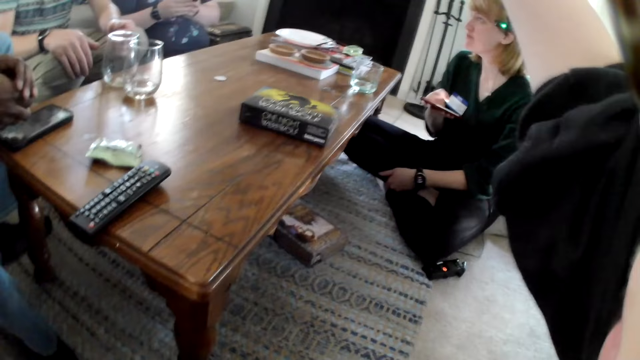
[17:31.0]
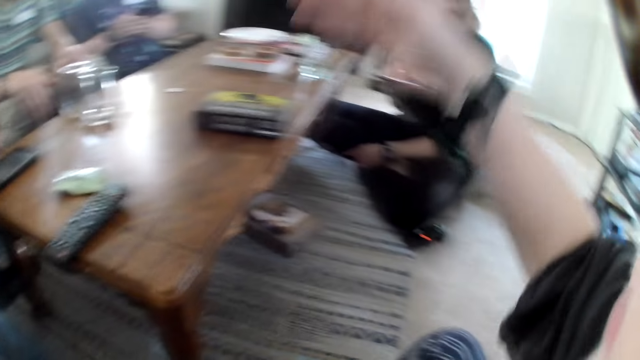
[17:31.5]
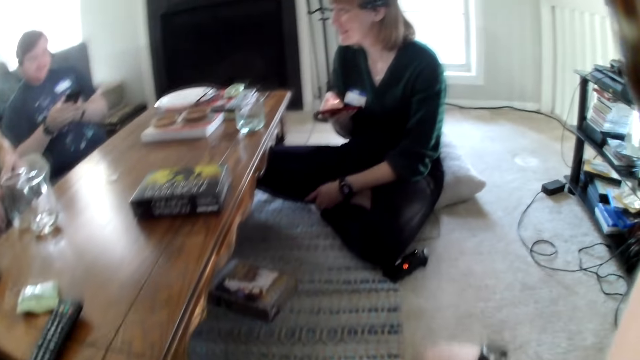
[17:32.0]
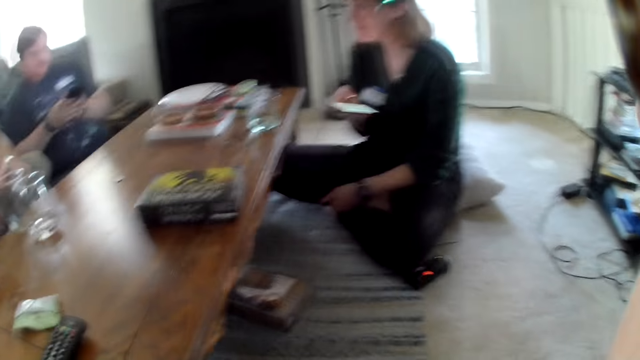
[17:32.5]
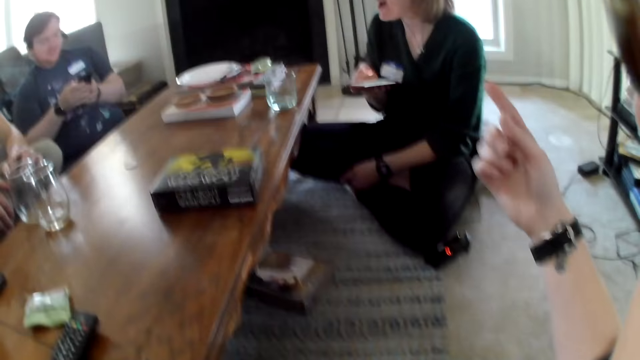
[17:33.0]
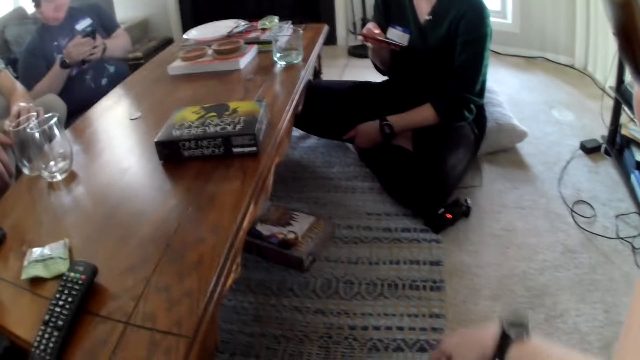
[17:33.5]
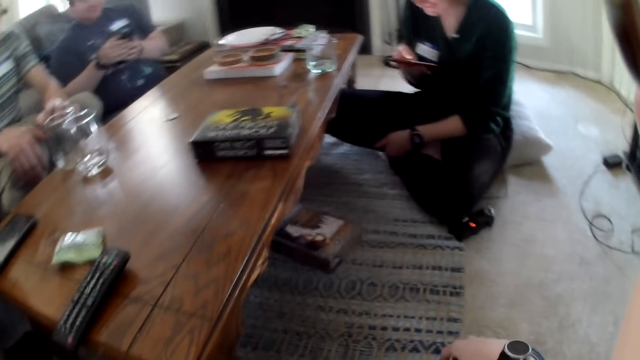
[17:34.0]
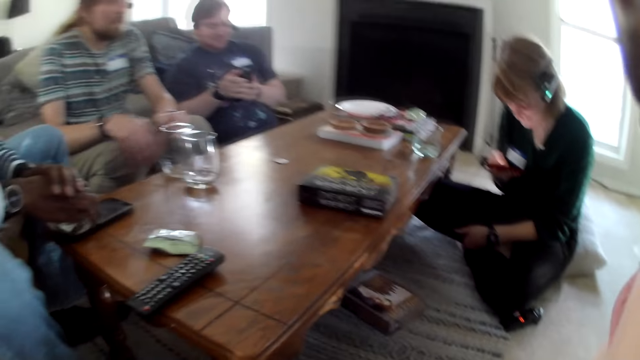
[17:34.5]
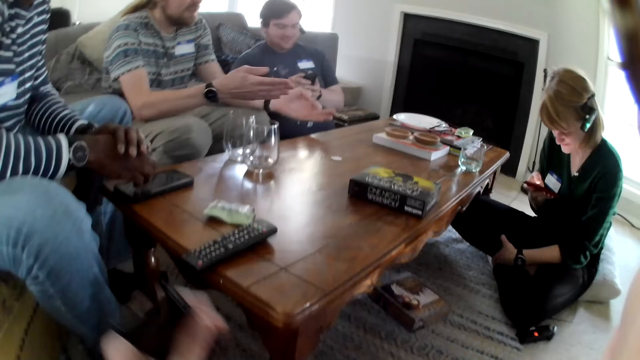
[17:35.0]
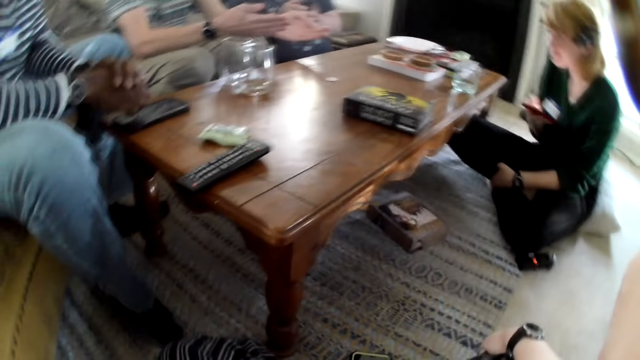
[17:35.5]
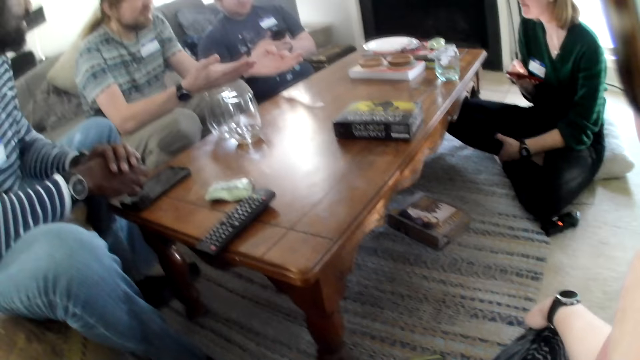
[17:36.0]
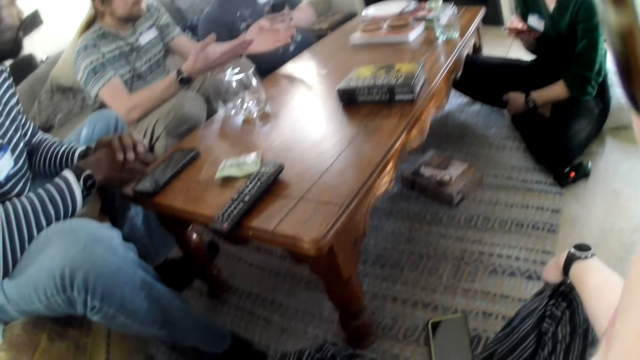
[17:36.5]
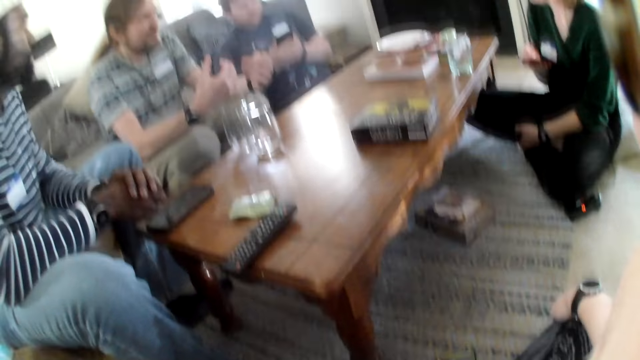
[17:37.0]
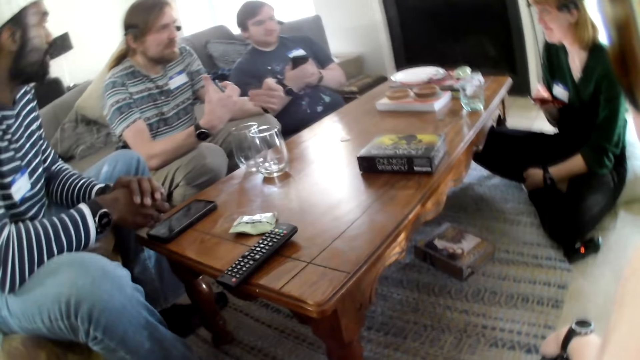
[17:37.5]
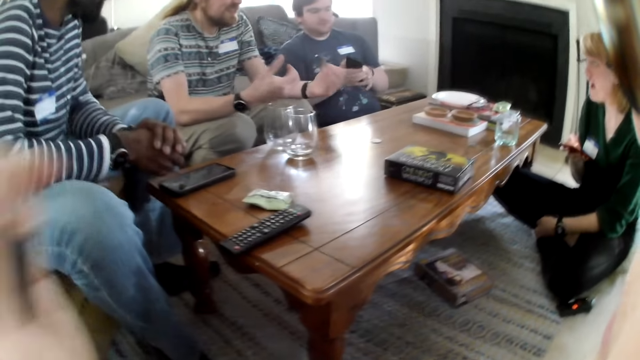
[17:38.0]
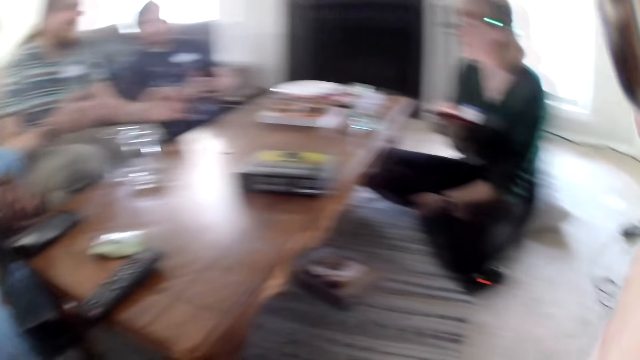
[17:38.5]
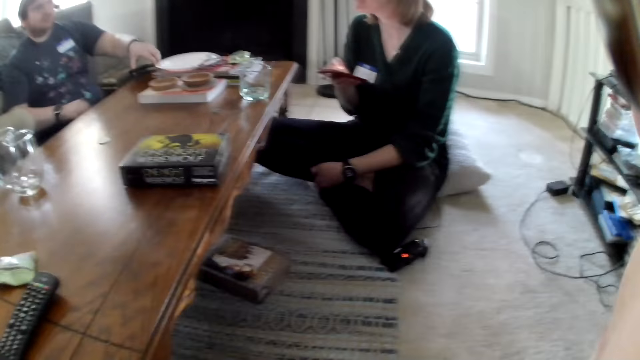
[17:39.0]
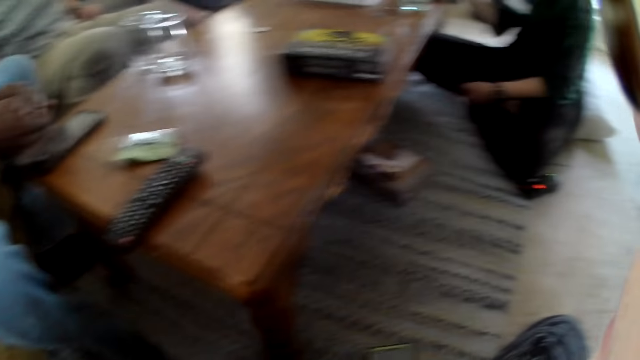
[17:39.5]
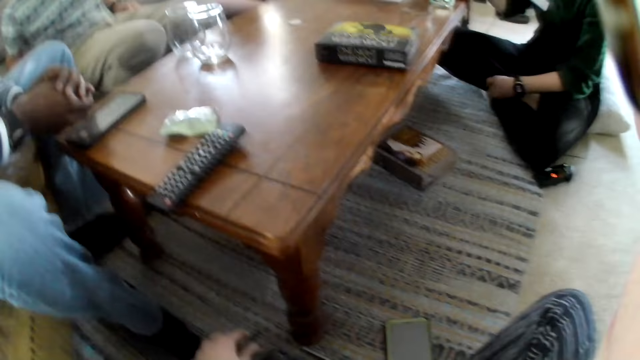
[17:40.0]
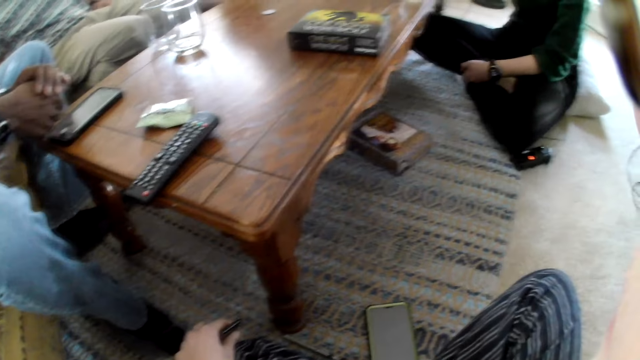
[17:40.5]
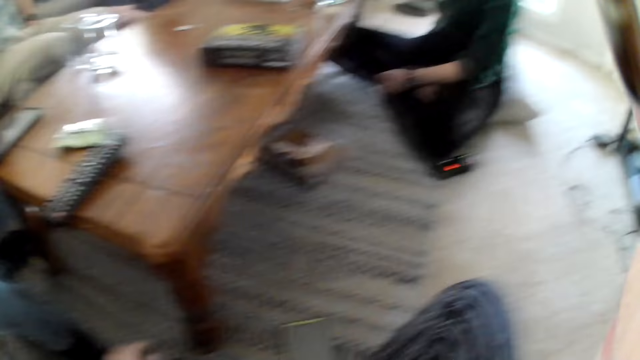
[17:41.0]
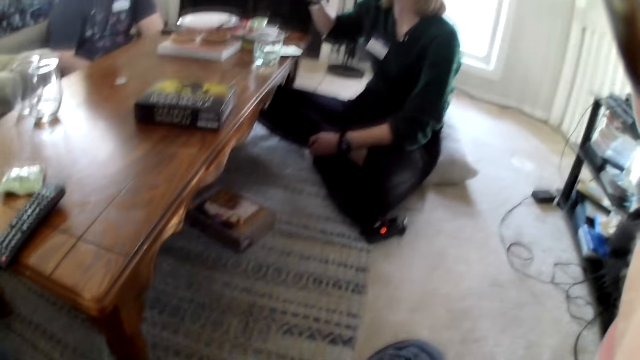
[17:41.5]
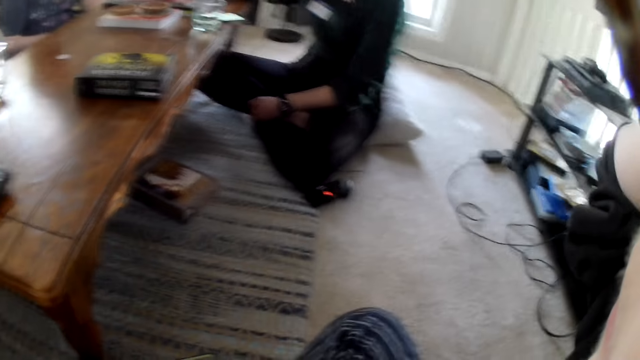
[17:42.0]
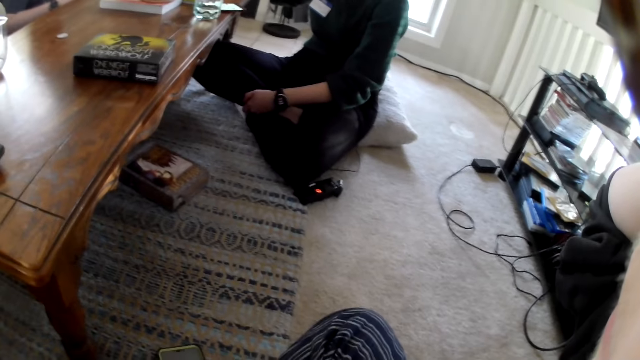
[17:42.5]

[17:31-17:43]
The camera wearer raises their hand, lowers their hand, raises their hand and lowers their hand. A man converses with a woman. The woman operates a phone. Another man moves his hands. A third man passes a phone from his left hand to his right hand. The woman converses with the first man and the third man. The camera wearer raises their hand and lowers their hand. The third man drops the phone on the table with his right hand. The camera wearer raises their hand. The woman puts the phone on the table.

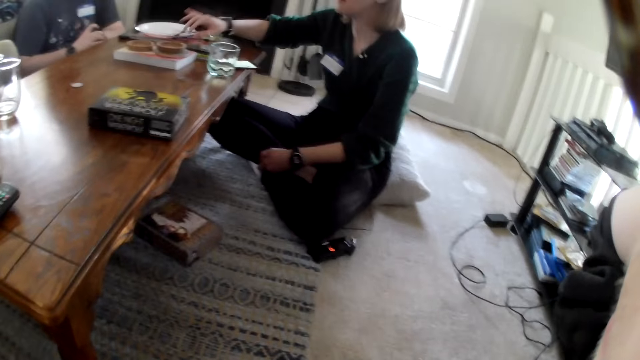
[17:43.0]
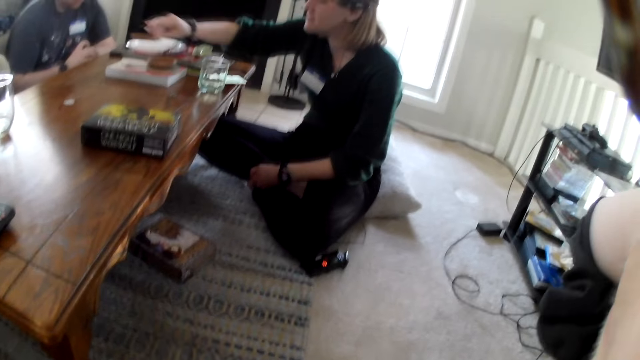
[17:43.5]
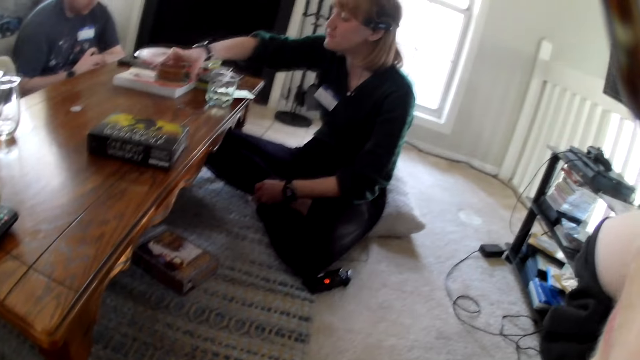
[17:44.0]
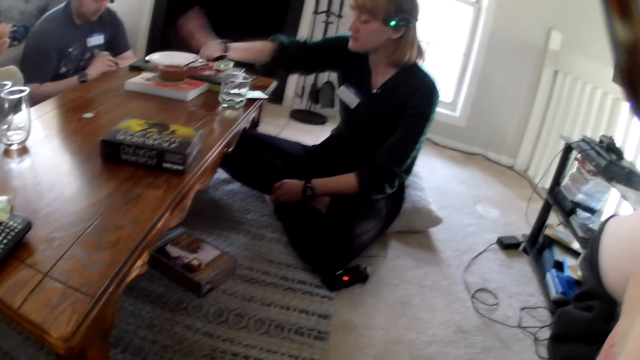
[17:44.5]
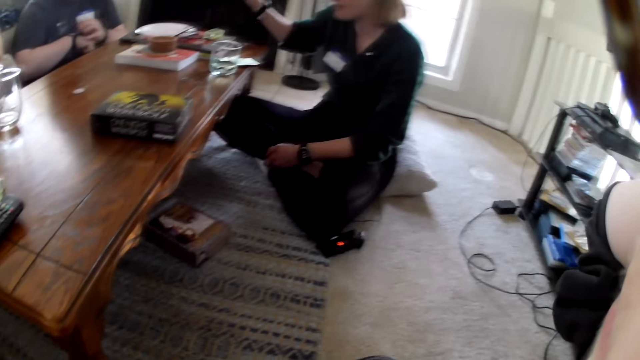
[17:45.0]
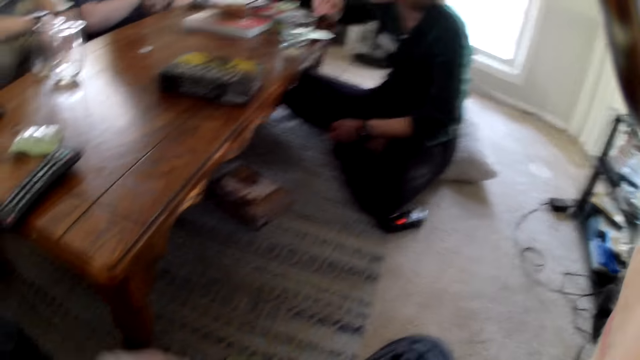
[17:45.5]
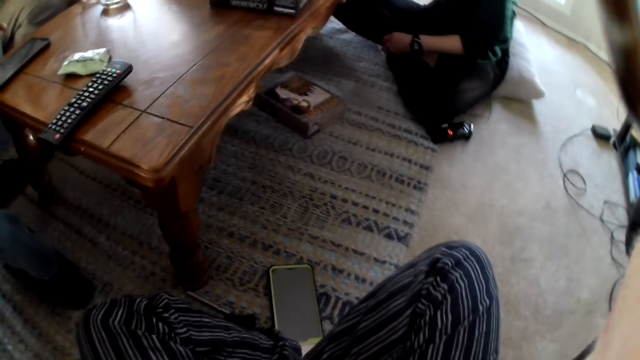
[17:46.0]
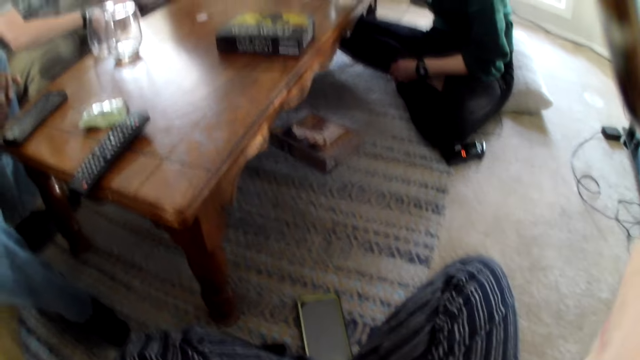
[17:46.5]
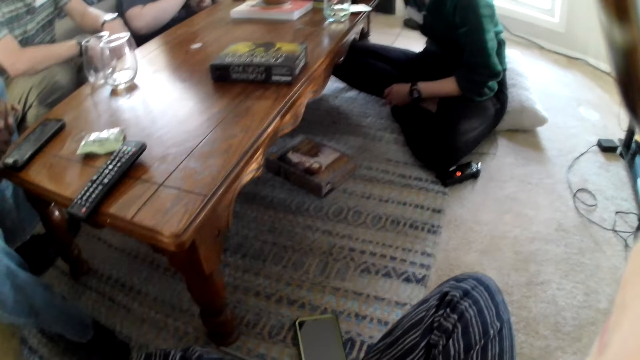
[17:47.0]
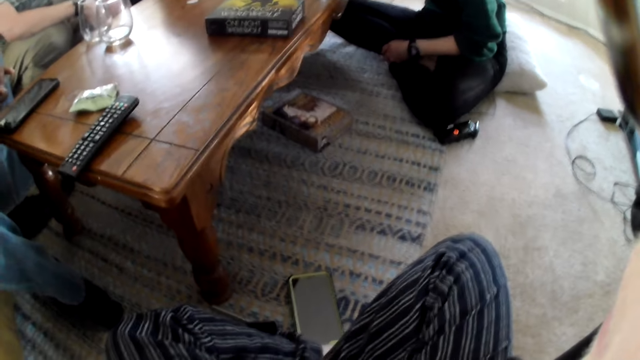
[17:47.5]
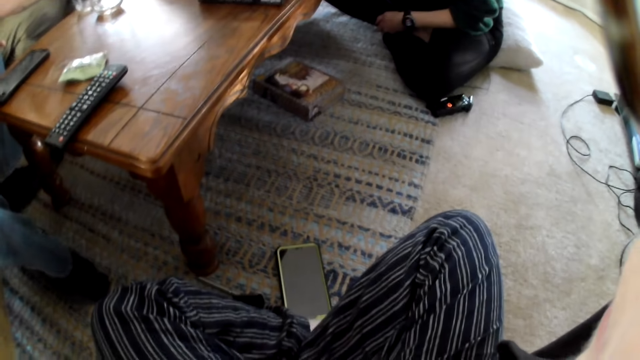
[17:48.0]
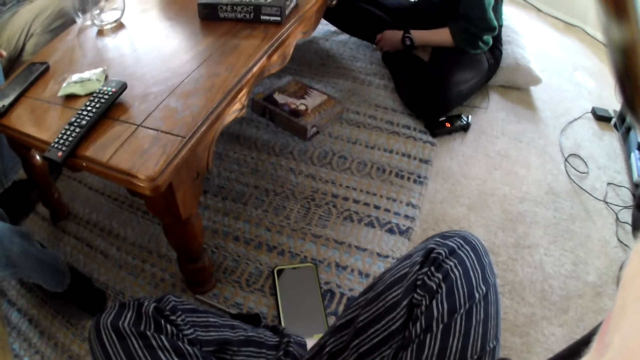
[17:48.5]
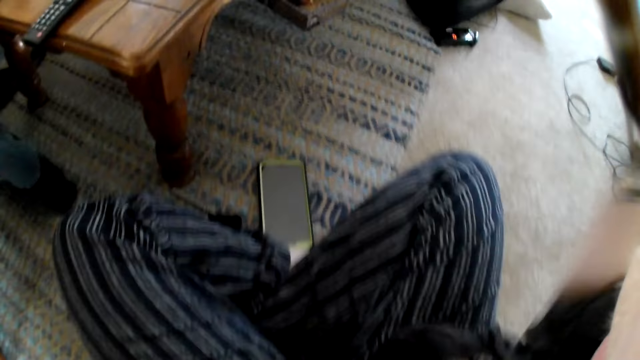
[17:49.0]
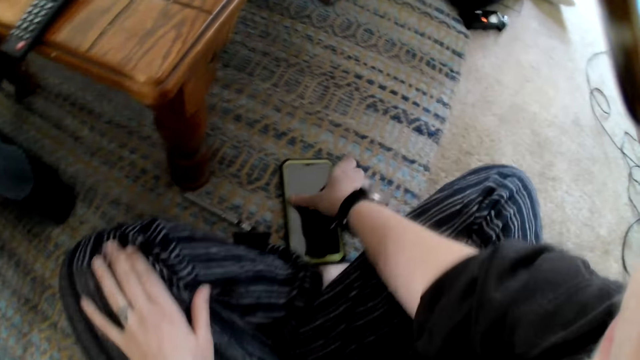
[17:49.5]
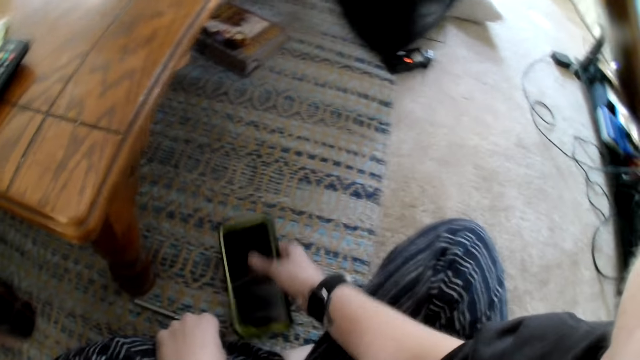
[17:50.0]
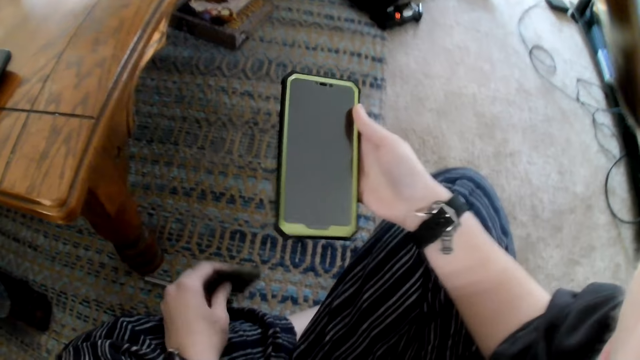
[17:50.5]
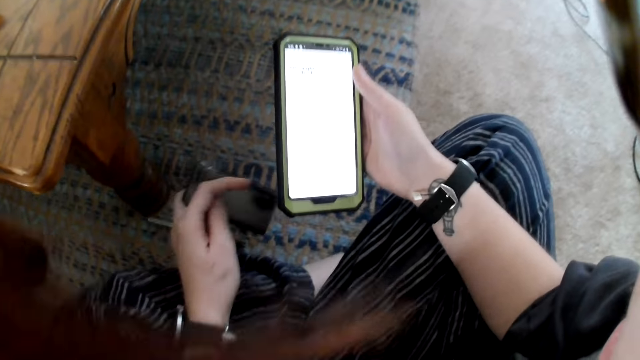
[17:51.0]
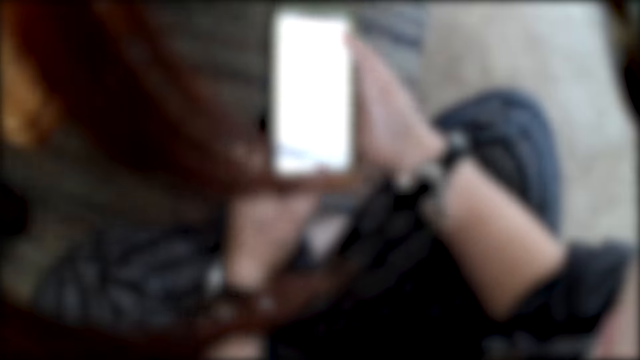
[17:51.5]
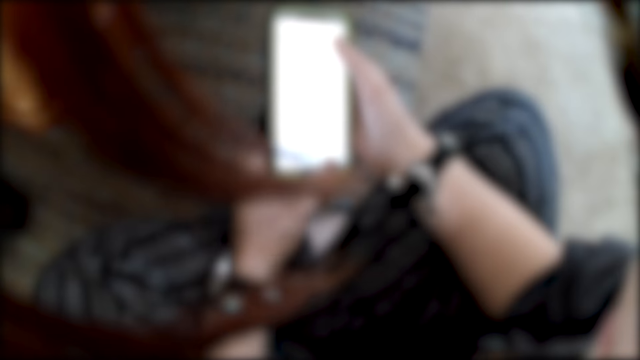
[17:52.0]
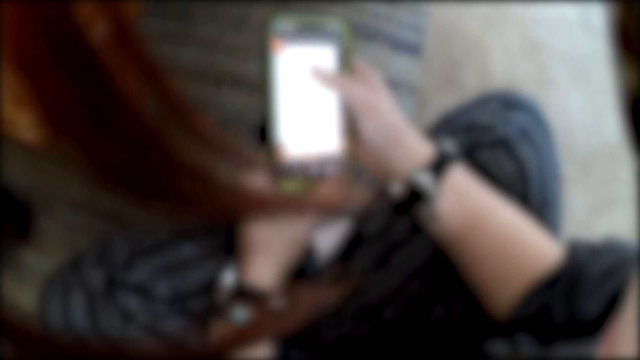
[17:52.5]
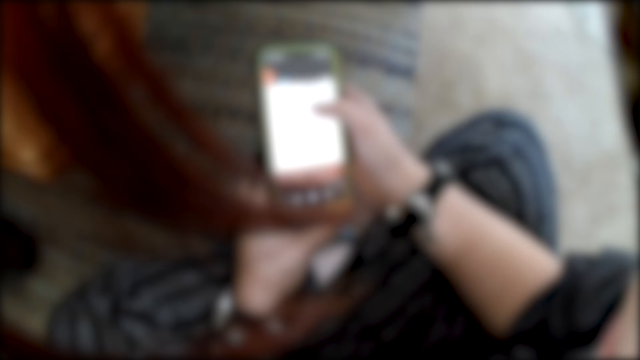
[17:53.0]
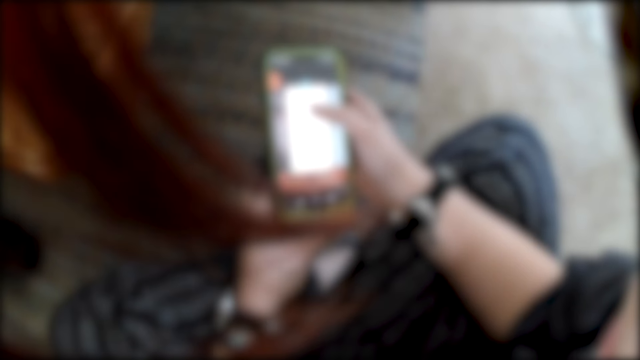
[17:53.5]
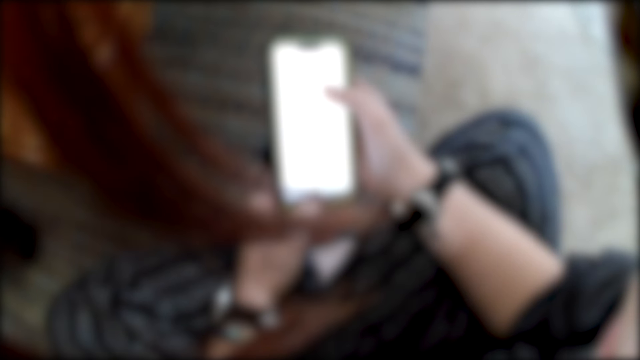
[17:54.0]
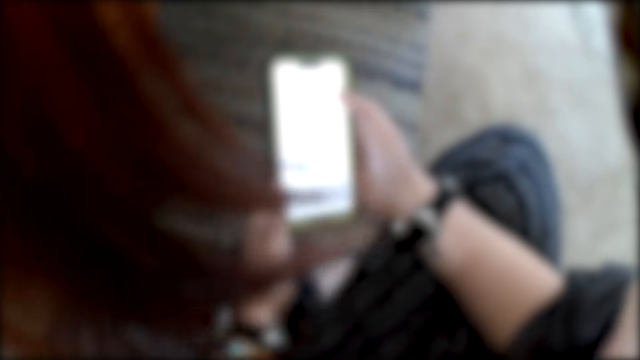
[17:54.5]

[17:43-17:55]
A man adjusts the wristwatch on his left hand with his right hand. A woman picks up a coaster from the table with her right hand. She places the coaster on a coaster on the table with her right hand. She moves the coaster on the table with her right hand. The woman touches something. The camera wearer moves her hand. She picks up a phone from the floor with her right hand. She operates the phone with her right hand. She picks up something.
